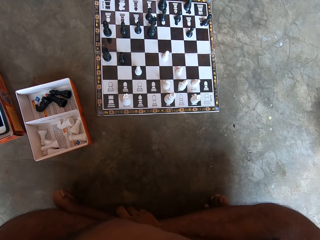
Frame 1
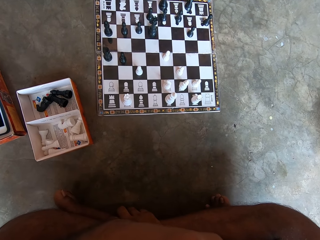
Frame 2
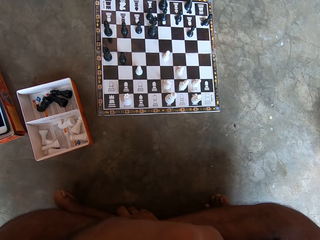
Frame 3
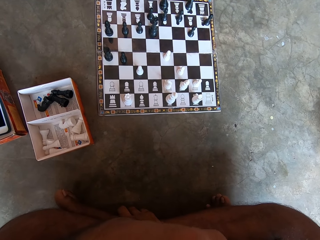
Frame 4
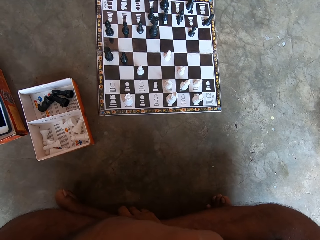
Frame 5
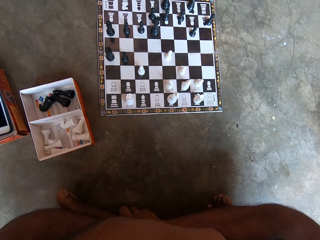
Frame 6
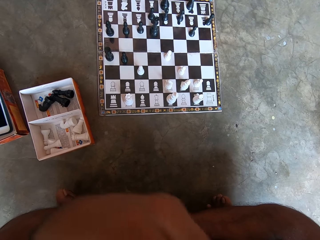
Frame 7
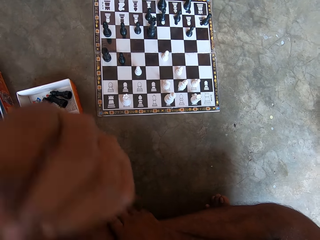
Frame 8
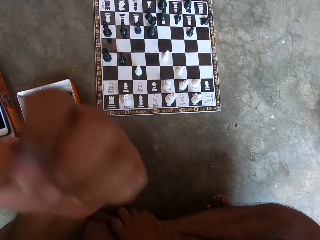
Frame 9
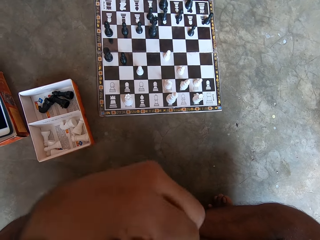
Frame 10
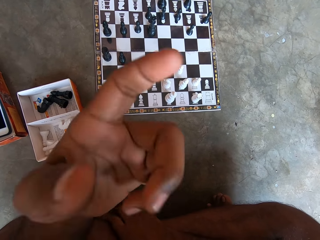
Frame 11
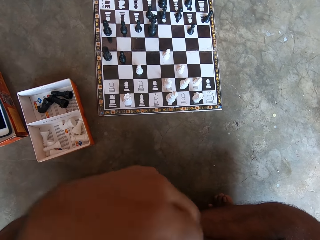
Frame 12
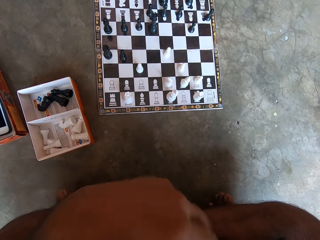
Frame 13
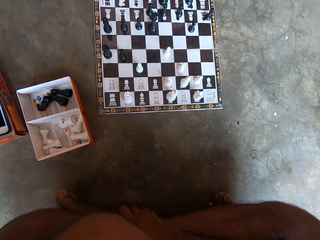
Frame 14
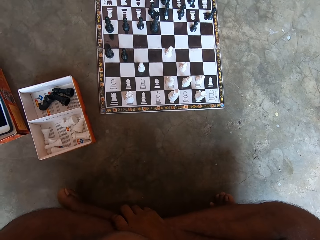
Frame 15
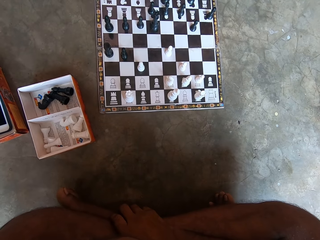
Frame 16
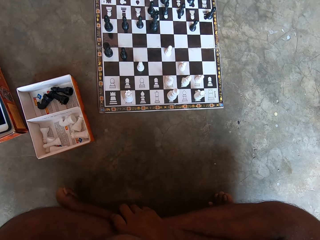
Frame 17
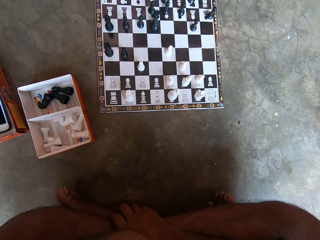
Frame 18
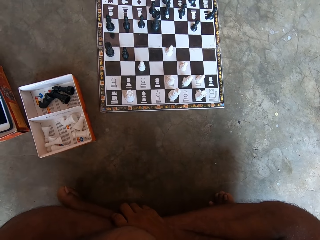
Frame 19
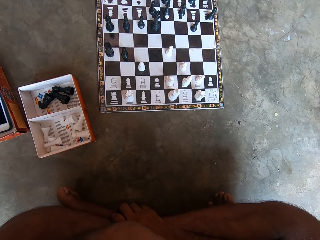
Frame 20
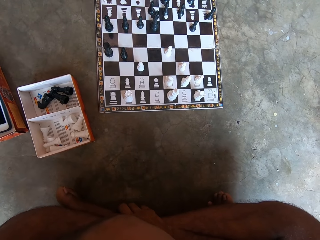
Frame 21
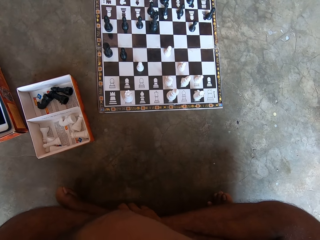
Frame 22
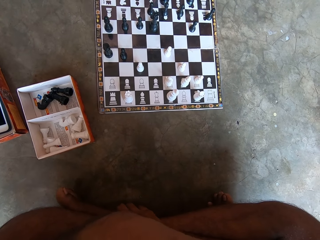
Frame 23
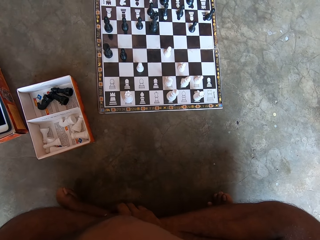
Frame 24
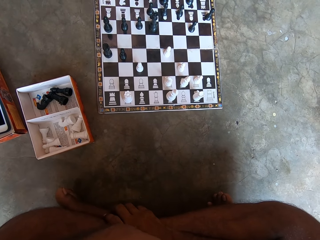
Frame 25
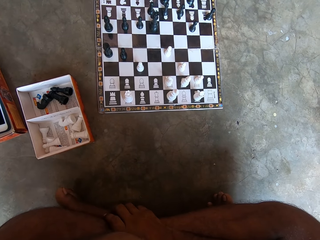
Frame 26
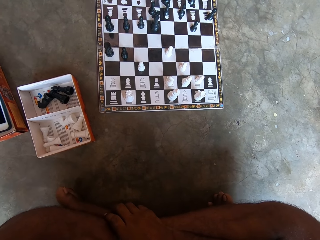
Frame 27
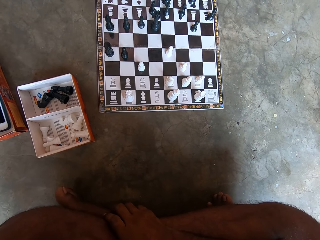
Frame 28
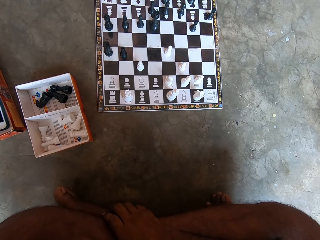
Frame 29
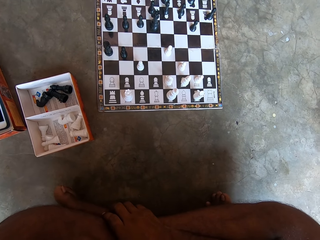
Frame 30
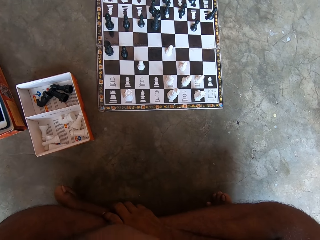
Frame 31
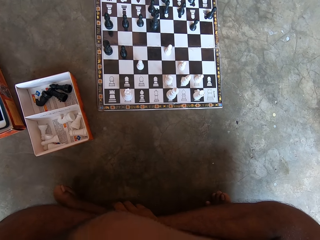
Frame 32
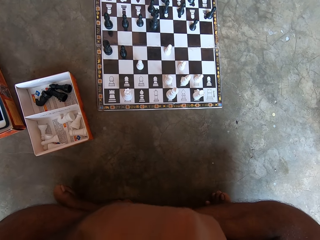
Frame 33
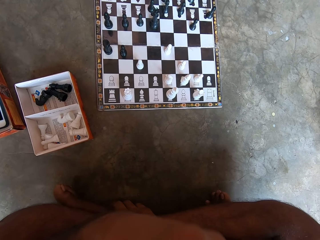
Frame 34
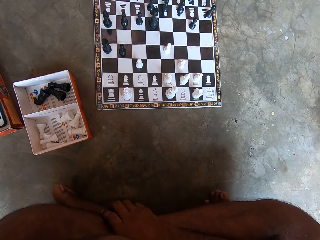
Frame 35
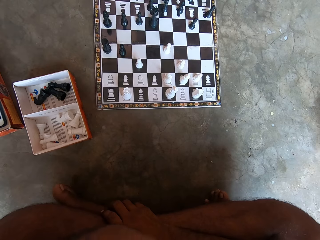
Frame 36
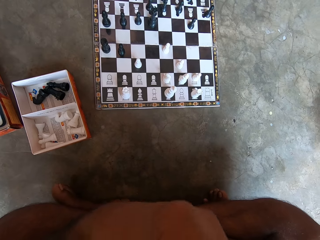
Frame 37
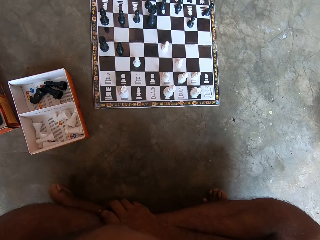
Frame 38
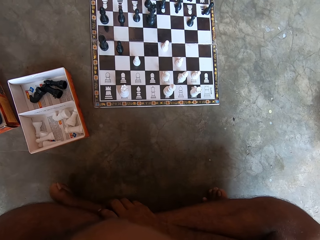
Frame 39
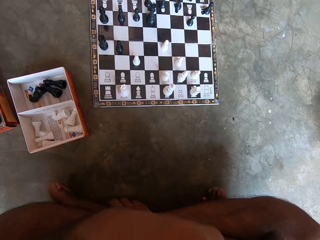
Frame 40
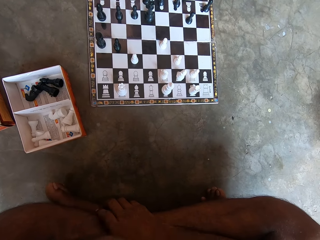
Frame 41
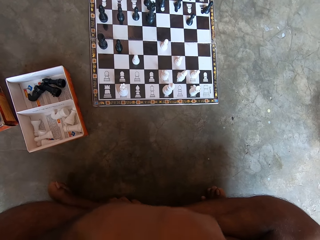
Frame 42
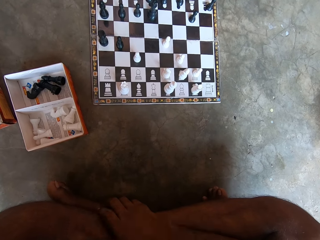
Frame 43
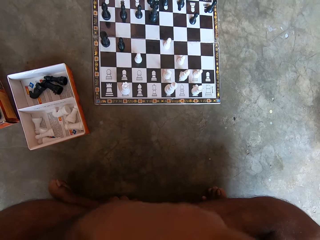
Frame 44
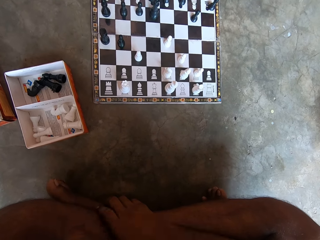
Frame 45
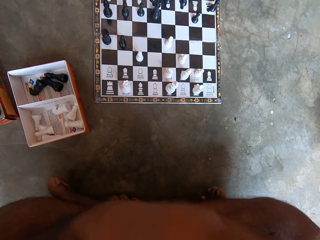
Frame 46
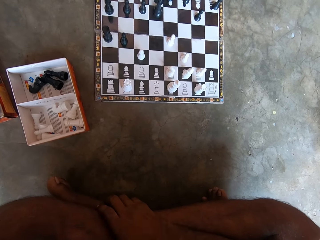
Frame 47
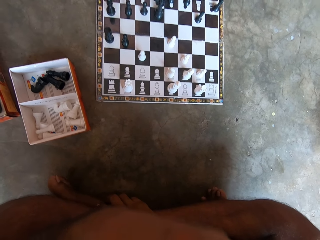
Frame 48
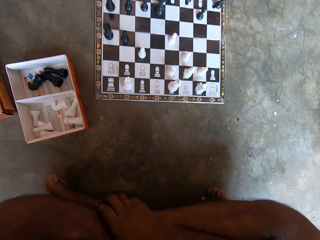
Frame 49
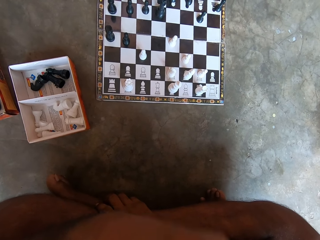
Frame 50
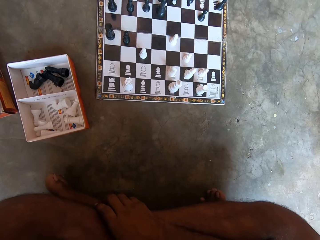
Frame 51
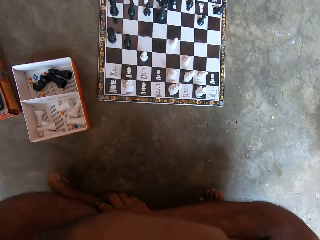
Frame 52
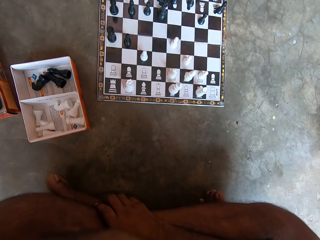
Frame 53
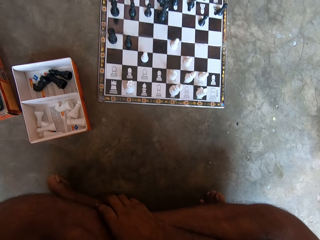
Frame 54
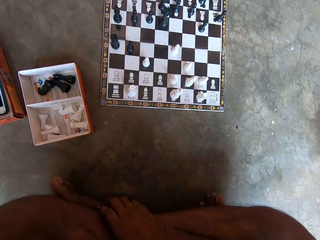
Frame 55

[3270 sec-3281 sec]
The camera wearer swings his left hand. He fidgets. He looks at a chess board.

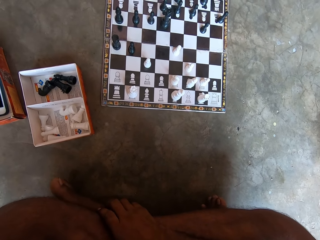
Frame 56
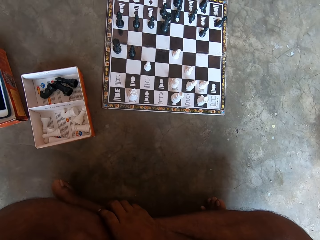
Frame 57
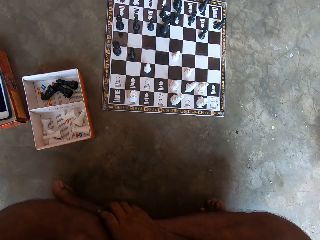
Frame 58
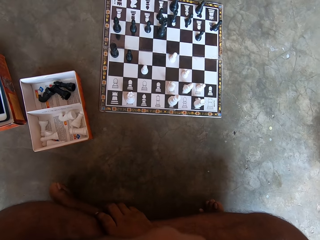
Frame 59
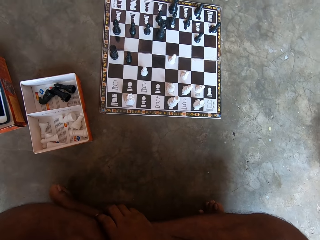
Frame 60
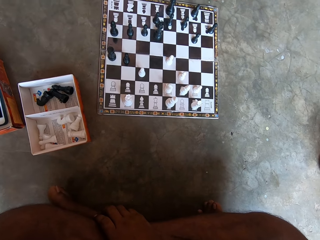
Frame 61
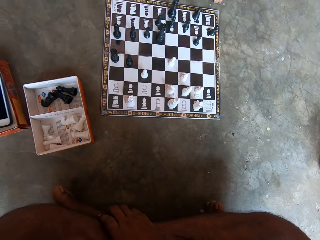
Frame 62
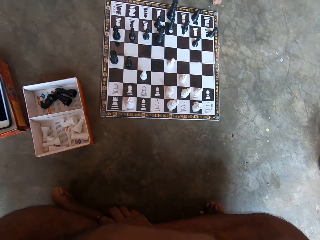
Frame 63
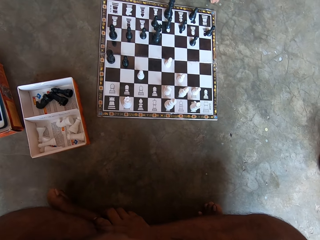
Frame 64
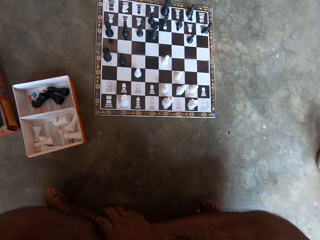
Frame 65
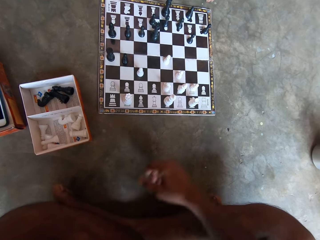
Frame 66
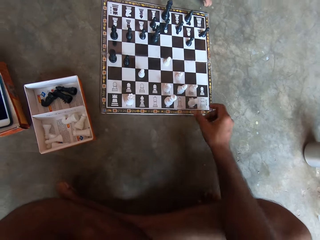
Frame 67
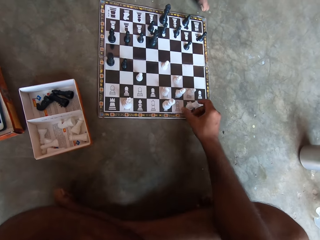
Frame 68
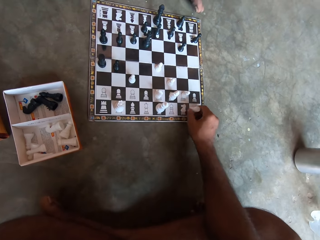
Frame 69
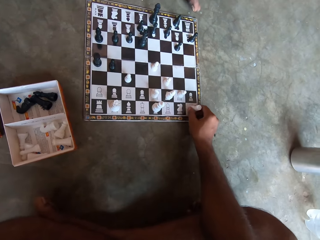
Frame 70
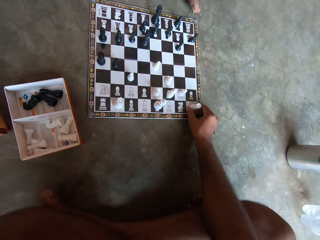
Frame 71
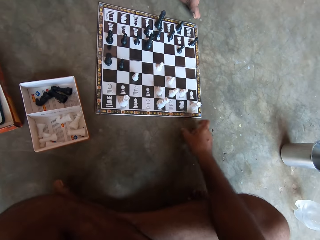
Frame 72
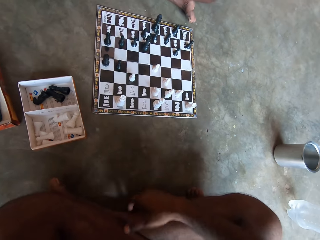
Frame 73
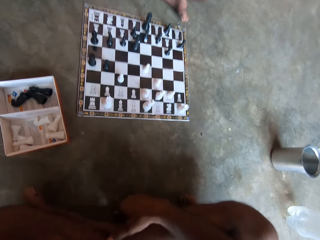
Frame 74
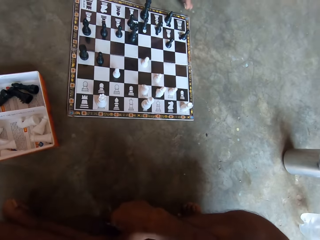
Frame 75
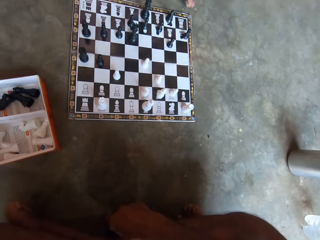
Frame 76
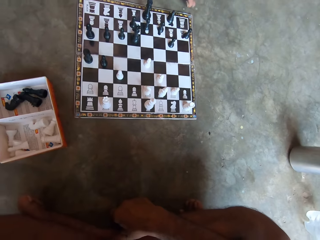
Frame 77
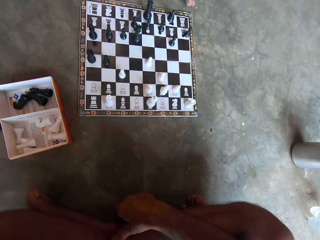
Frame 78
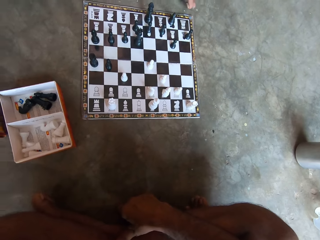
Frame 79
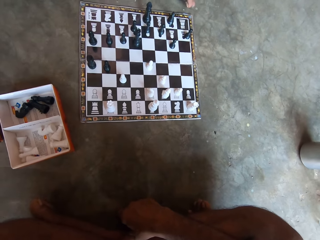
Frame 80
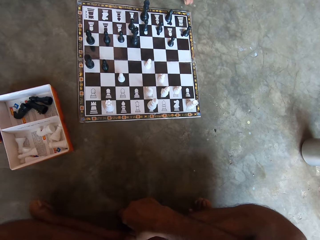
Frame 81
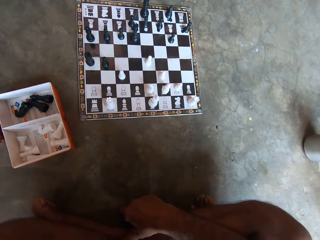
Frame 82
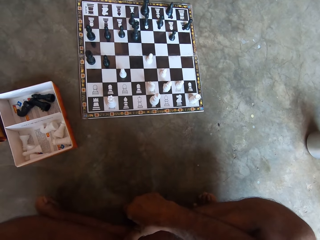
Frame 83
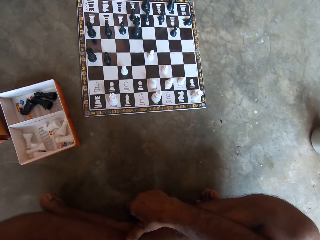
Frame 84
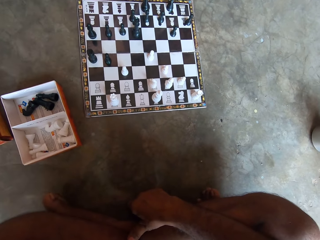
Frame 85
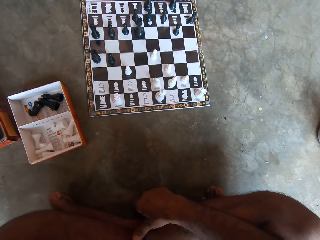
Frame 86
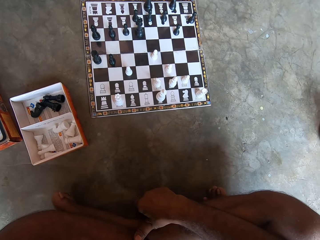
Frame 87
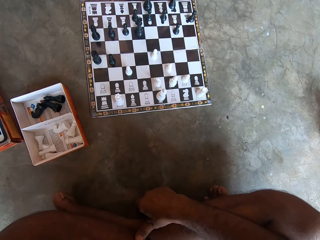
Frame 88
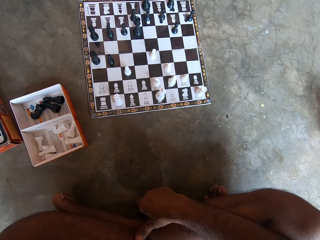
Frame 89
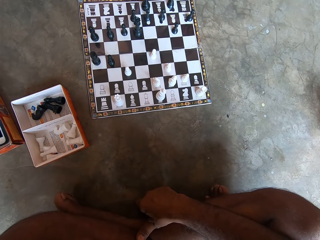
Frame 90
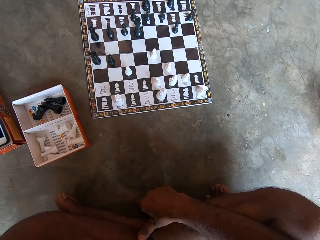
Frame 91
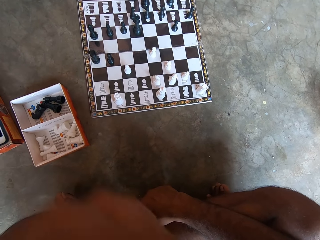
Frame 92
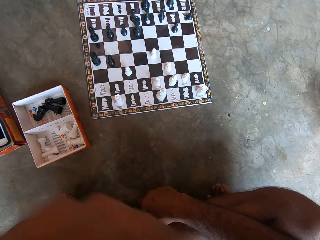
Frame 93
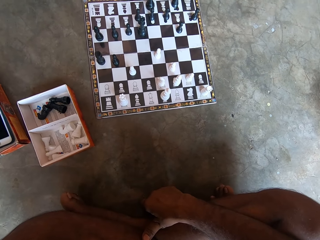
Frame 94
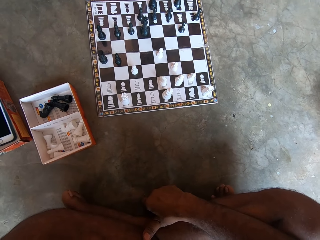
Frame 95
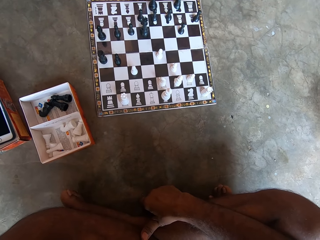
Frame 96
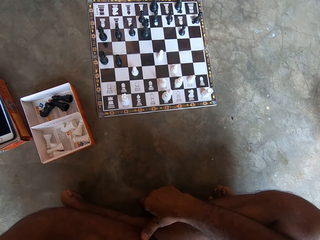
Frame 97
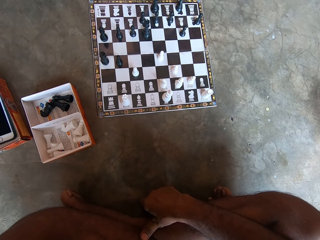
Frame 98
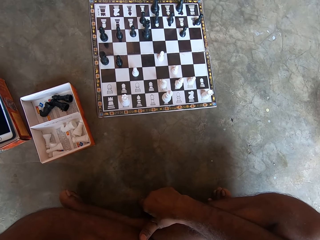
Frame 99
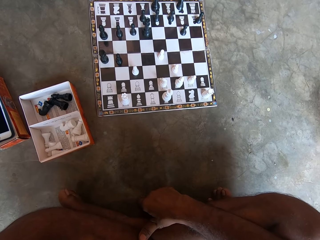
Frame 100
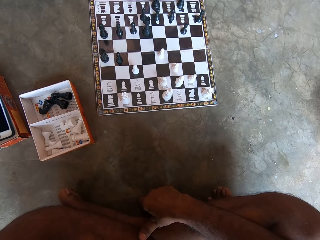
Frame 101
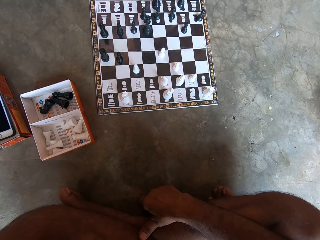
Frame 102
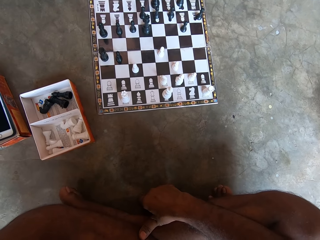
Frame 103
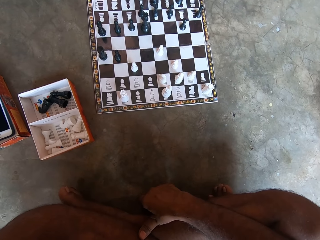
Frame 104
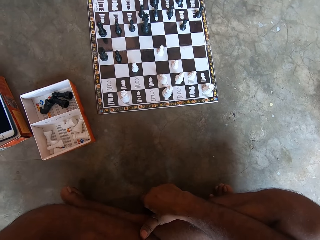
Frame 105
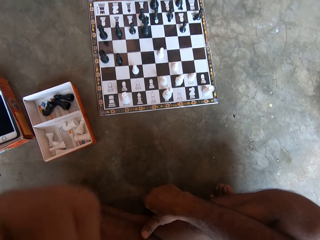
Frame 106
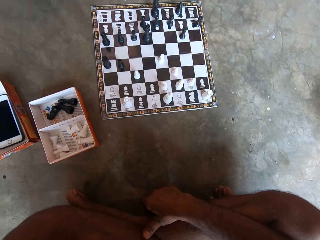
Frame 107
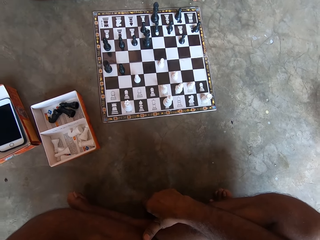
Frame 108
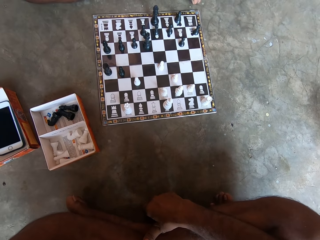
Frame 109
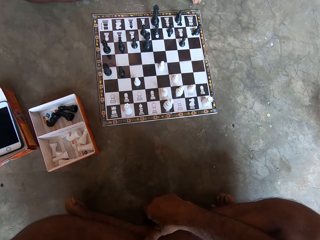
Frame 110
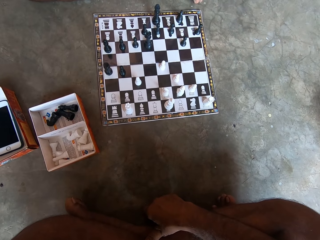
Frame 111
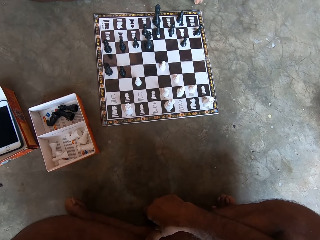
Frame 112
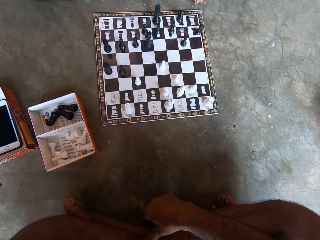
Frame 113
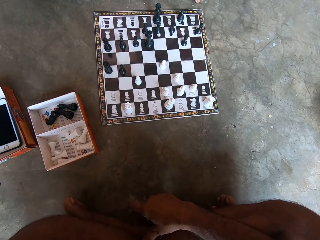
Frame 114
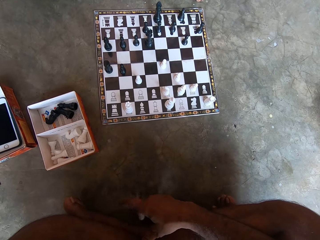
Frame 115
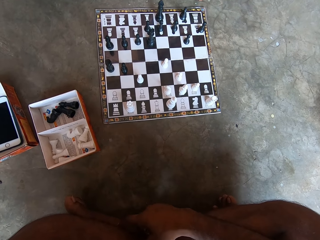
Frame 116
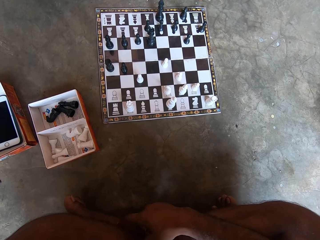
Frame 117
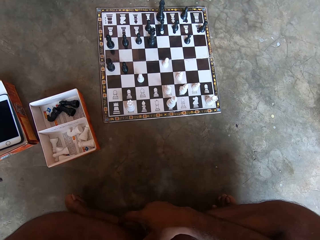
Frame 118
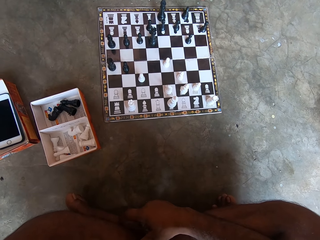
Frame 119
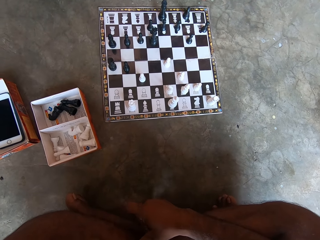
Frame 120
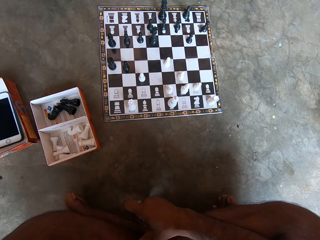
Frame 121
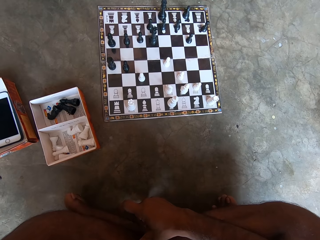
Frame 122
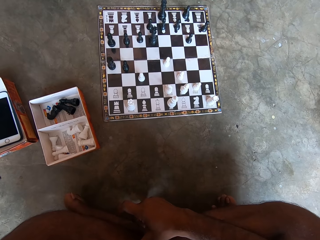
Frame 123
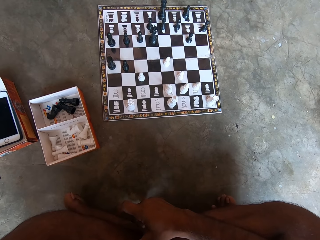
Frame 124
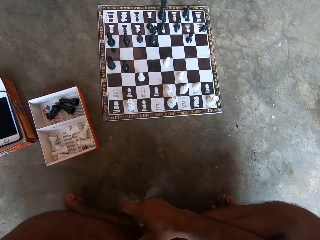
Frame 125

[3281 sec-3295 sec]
The camera wearer moves a white chess piece on the chess board. He plays chess. He removes his hand from the chess piece. He looks at the chess board. He taps his right hand on the floor.
